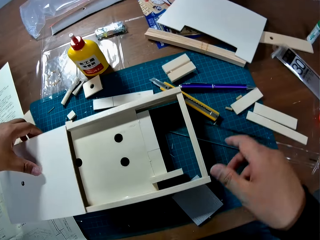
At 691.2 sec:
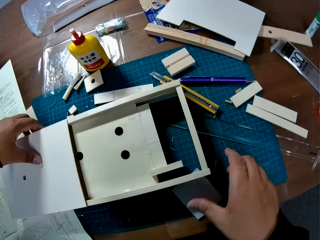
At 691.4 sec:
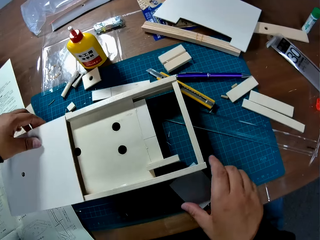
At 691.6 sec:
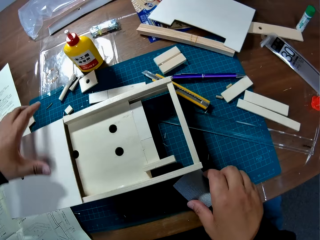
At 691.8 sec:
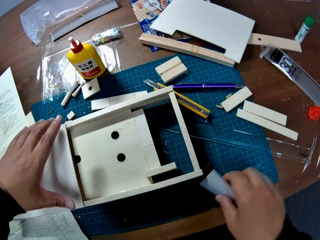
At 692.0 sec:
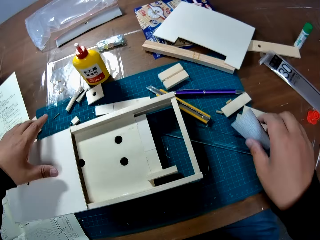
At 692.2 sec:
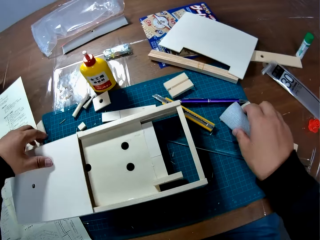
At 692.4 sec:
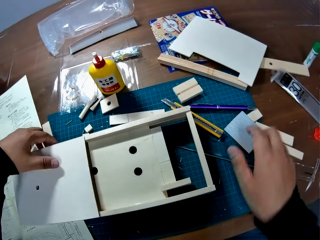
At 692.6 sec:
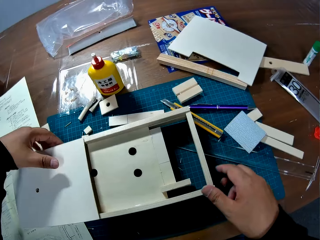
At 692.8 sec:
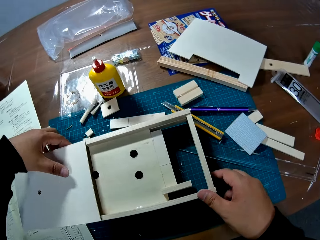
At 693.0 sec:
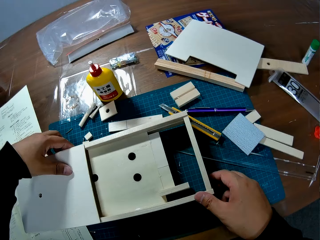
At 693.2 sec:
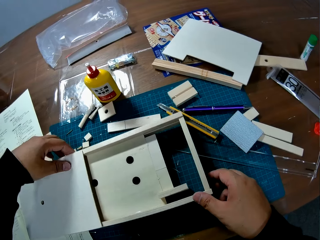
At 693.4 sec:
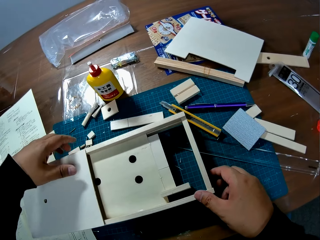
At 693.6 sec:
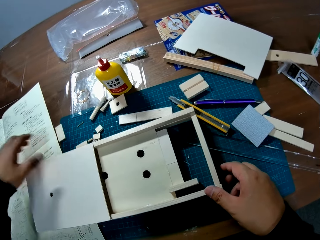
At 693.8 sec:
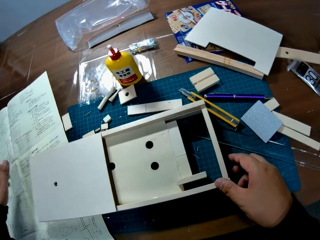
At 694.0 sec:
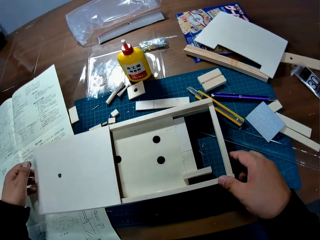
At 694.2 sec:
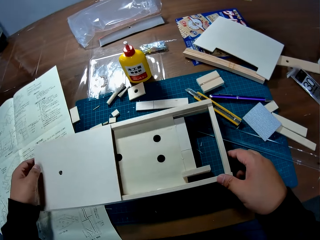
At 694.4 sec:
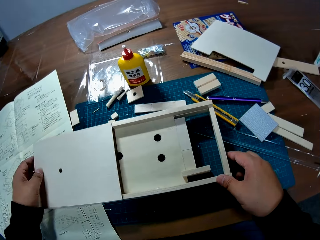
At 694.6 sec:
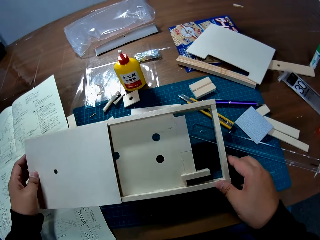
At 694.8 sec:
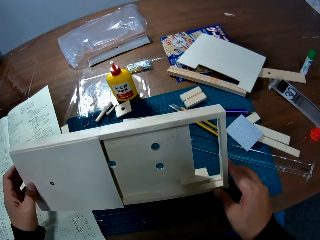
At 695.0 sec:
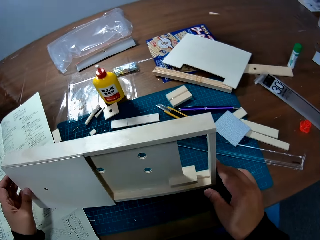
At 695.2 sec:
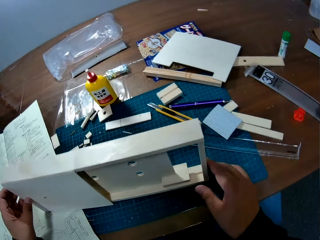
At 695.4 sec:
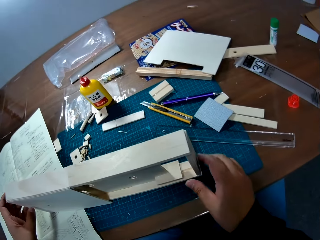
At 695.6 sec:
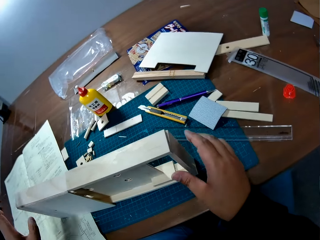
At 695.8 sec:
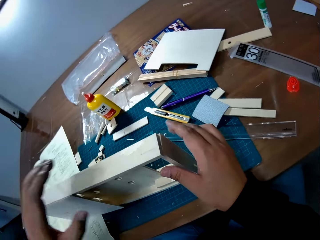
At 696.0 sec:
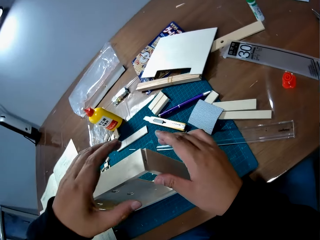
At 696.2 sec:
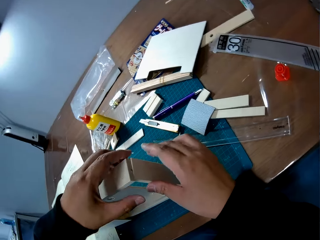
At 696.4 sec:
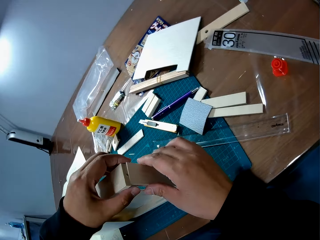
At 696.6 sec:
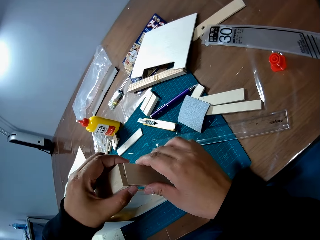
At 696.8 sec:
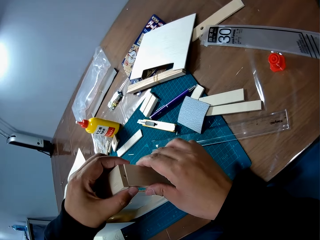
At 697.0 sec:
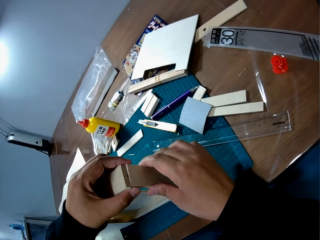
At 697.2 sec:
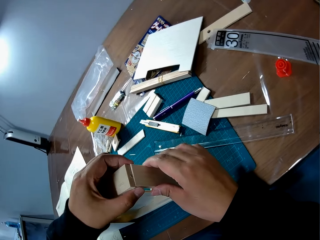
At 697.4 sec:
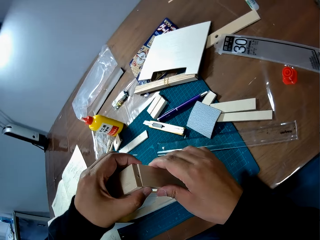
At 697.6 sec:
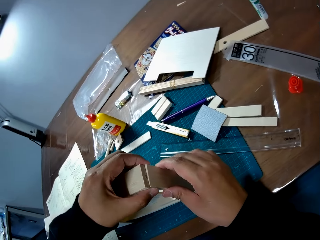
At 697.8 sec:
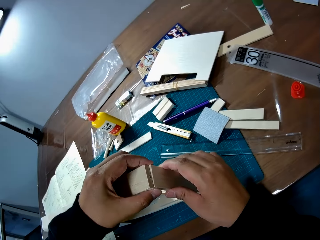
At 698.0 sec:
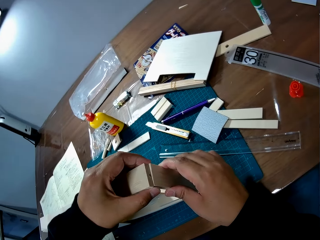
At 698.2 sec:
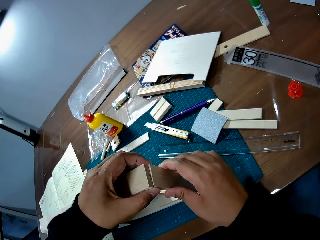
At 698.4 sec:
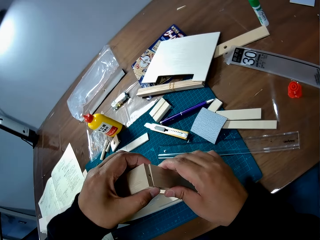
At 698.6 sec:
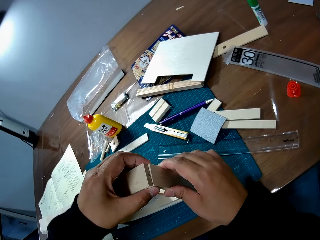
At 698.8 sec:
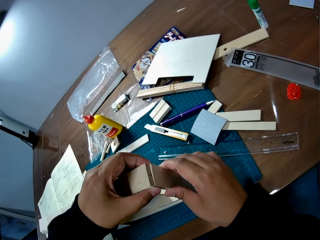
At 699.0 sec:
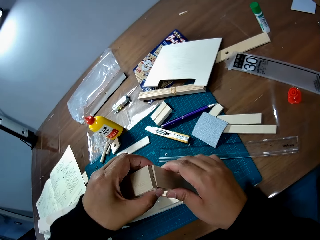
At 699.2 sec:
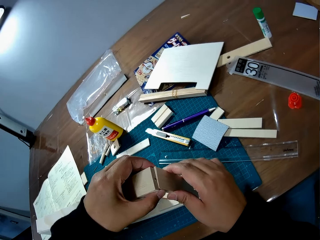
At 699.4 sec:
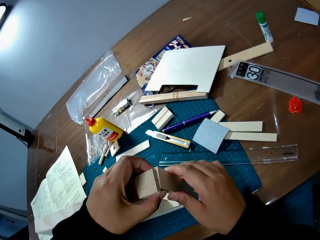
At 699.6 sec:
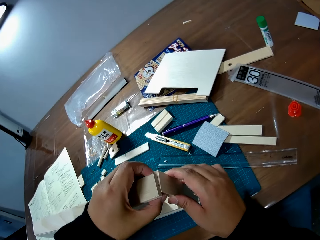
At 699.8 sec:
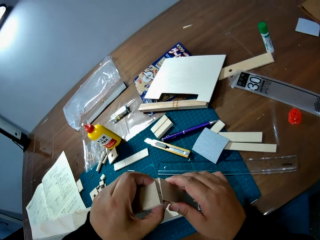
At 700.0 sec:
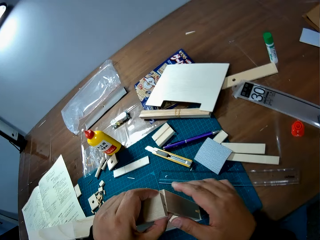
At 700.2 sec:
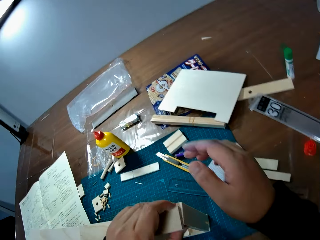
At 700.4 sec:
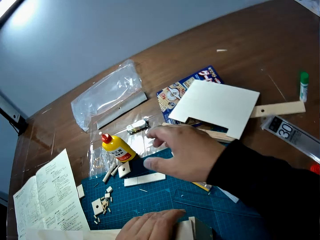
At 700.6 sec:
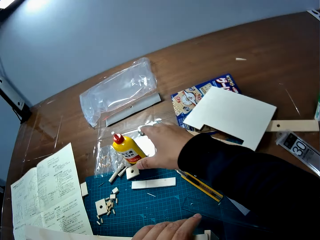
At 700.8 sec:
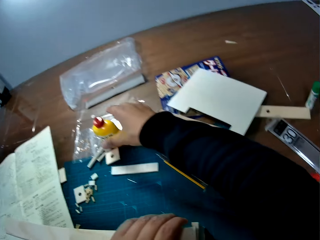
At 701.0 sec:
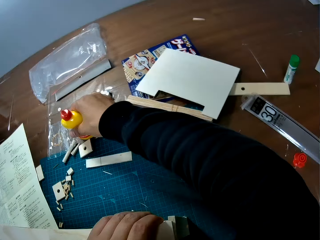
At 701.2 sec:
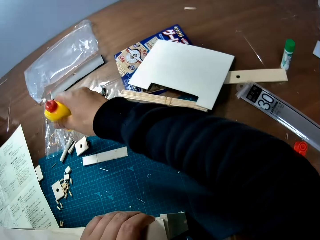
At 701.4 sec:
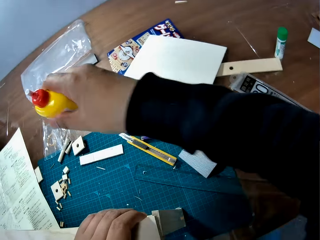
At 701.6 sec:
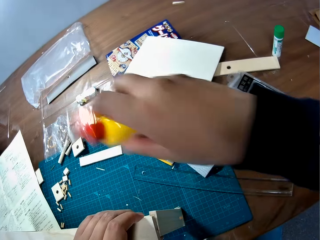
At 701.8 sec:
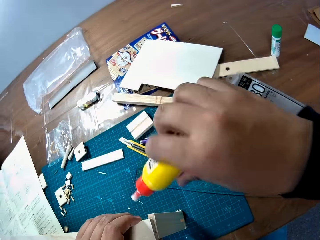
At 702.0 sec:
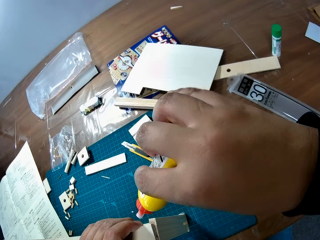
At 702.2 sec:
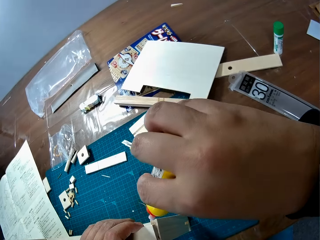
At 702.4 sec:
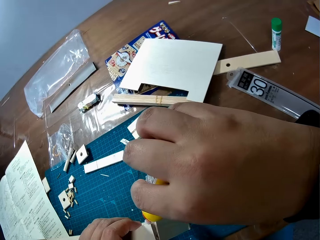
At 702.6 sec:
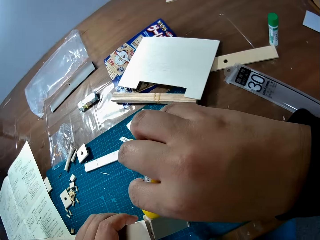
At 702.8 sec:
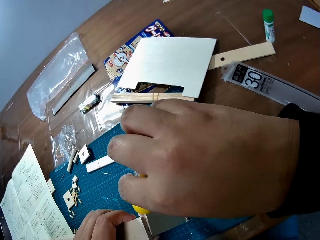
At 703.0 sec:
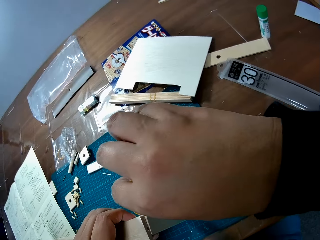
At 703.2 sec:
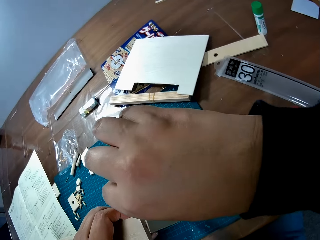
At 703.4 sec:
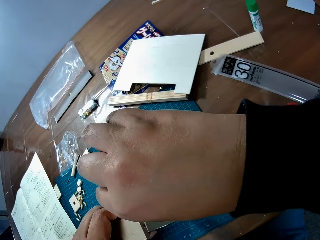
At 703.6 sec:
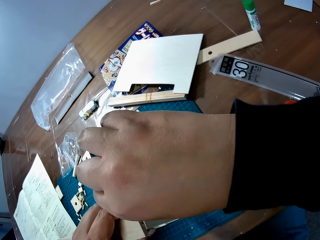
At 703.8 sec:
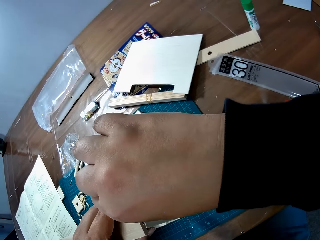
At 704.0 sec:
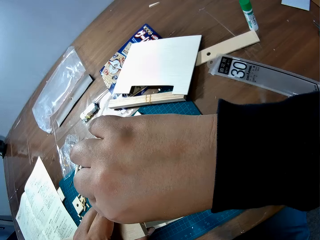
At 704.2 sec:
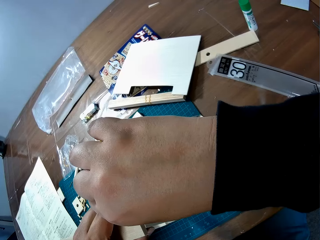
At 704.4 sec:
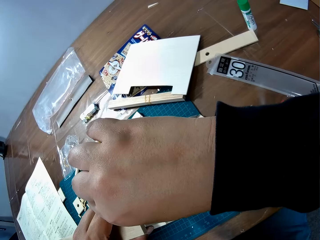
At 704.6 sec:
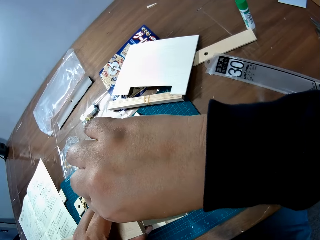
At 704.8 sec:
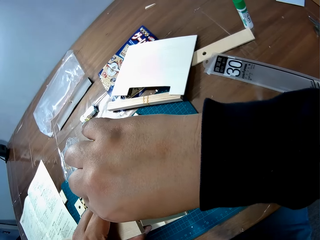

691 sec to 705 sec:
The camera wearer places the laser craft down on the table. They hold and drop a paper. They move the paper to another part of the table. They hold the pinball machine. They examine the wood box. They fix a part properly. They take a glue bottle from the table. They apply the glue on a part of the wood box.

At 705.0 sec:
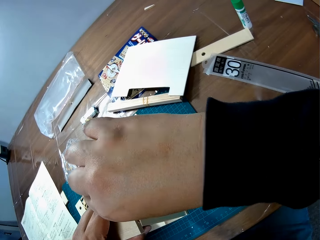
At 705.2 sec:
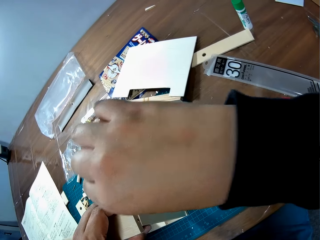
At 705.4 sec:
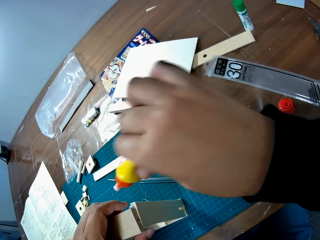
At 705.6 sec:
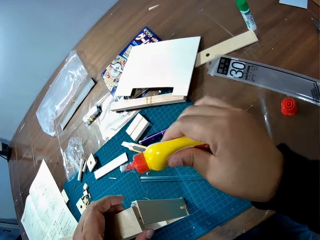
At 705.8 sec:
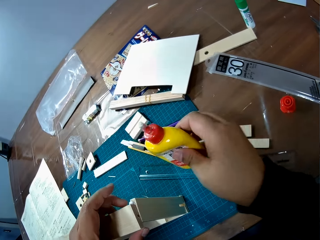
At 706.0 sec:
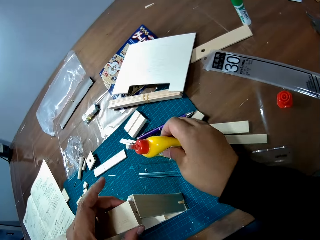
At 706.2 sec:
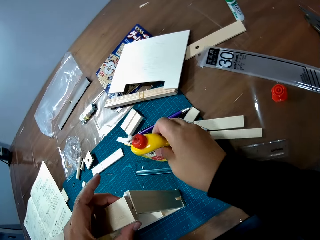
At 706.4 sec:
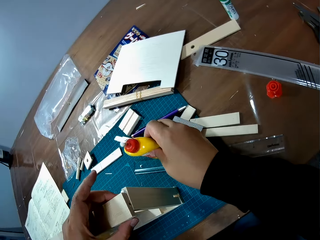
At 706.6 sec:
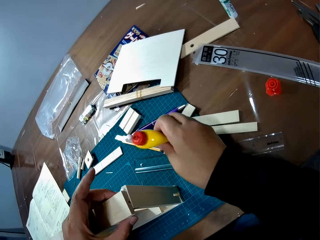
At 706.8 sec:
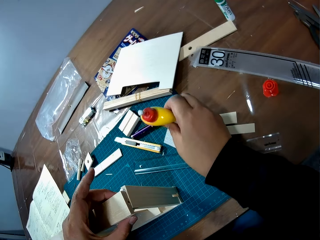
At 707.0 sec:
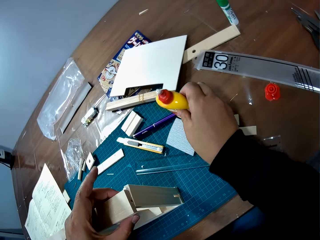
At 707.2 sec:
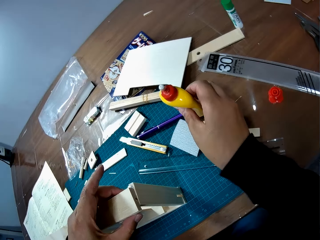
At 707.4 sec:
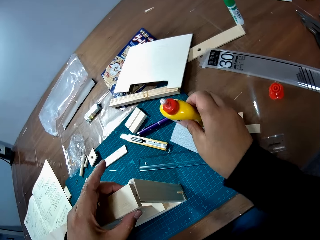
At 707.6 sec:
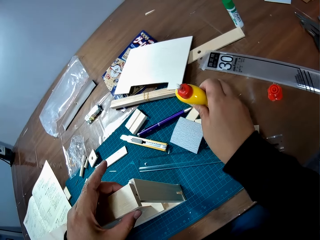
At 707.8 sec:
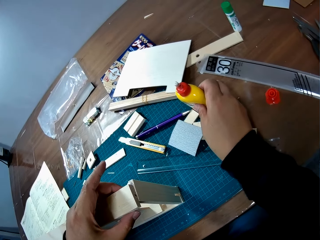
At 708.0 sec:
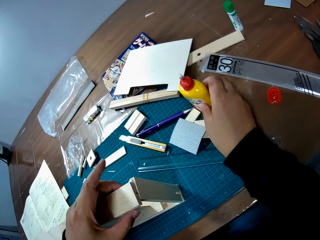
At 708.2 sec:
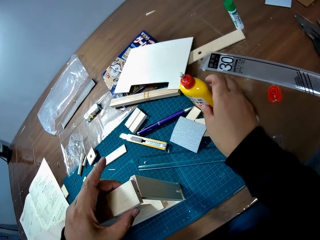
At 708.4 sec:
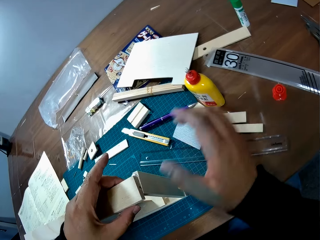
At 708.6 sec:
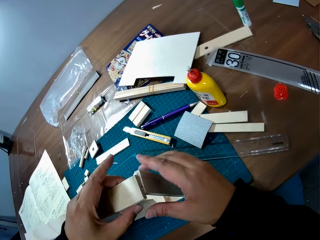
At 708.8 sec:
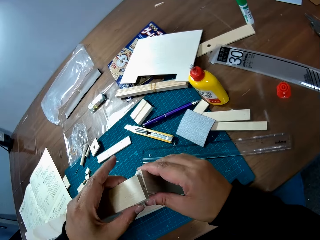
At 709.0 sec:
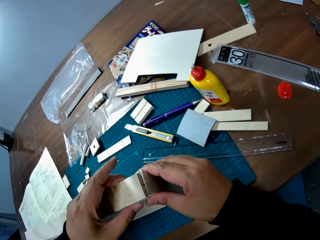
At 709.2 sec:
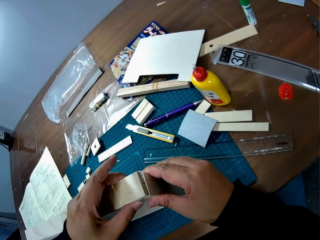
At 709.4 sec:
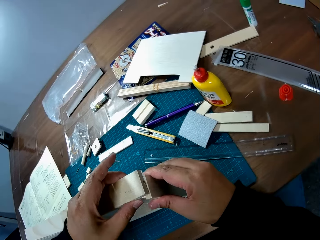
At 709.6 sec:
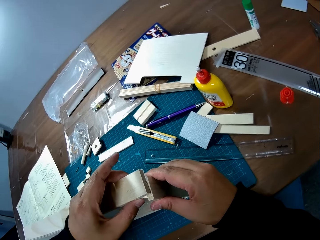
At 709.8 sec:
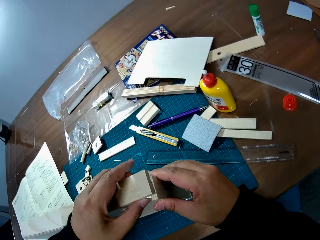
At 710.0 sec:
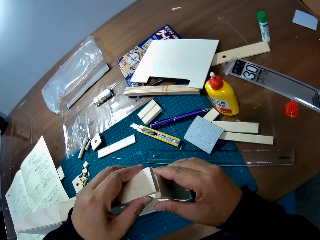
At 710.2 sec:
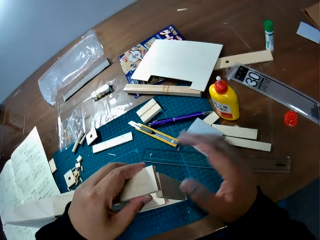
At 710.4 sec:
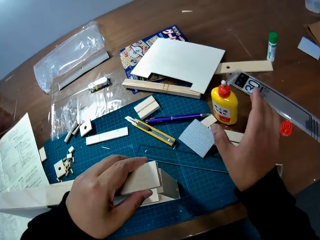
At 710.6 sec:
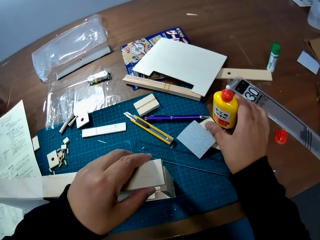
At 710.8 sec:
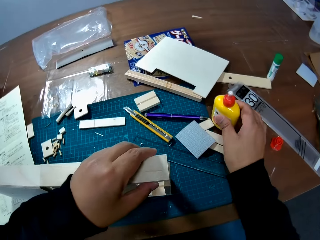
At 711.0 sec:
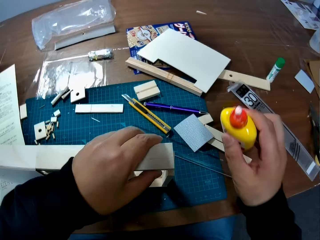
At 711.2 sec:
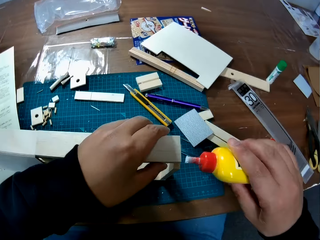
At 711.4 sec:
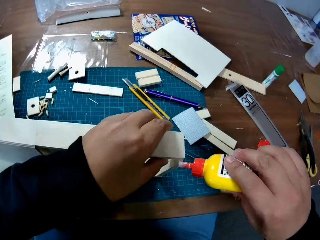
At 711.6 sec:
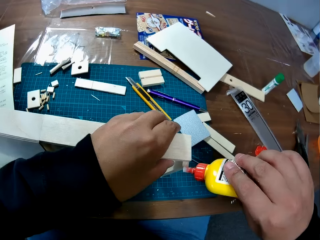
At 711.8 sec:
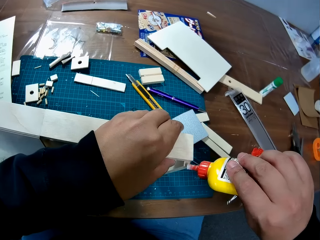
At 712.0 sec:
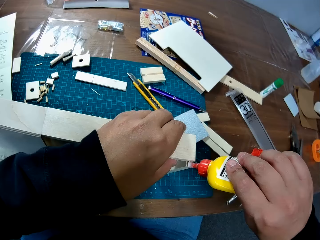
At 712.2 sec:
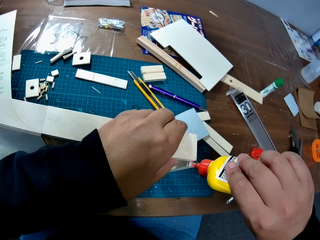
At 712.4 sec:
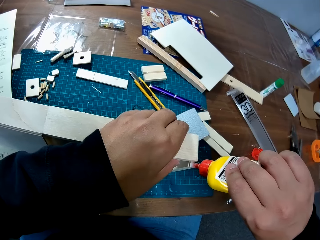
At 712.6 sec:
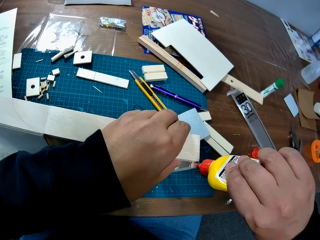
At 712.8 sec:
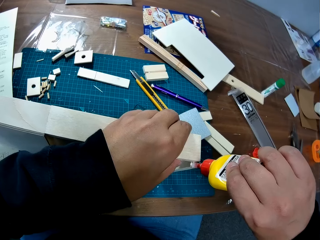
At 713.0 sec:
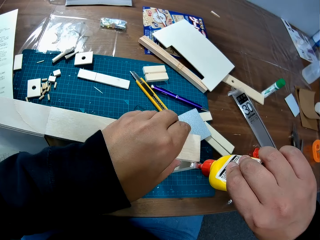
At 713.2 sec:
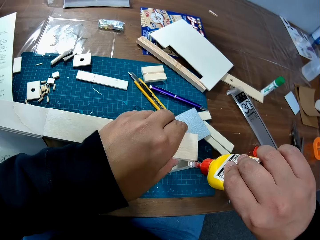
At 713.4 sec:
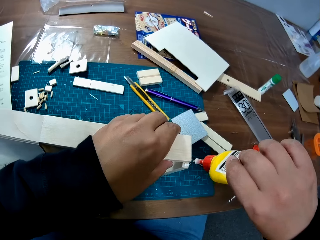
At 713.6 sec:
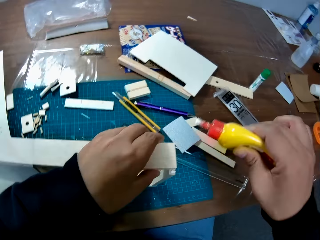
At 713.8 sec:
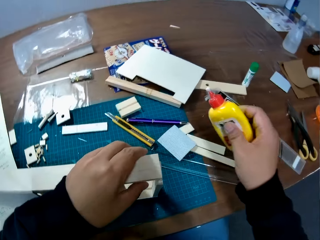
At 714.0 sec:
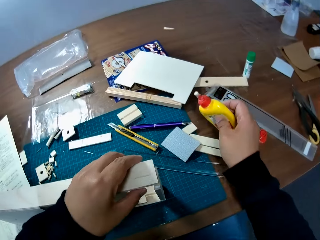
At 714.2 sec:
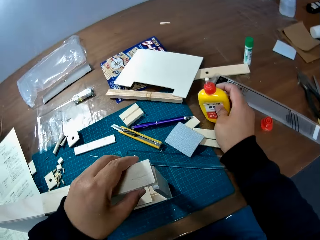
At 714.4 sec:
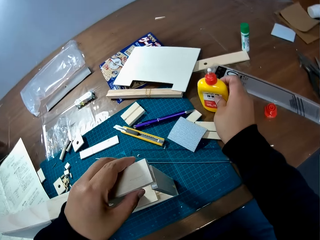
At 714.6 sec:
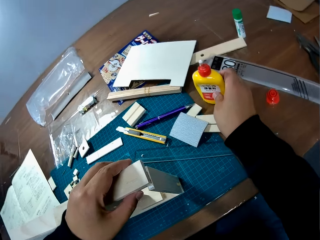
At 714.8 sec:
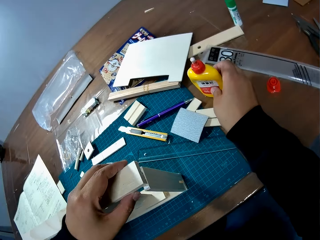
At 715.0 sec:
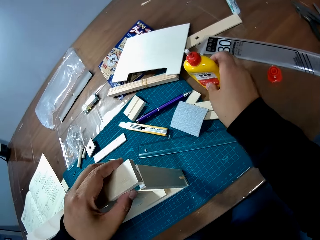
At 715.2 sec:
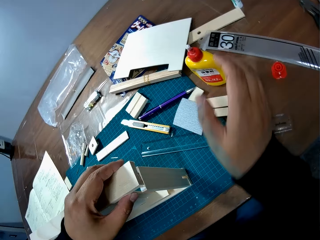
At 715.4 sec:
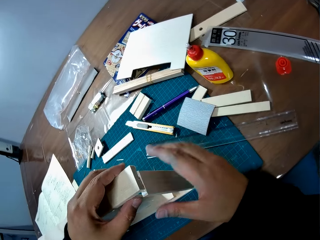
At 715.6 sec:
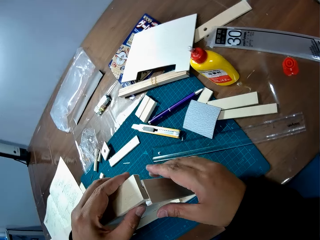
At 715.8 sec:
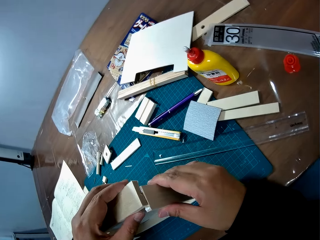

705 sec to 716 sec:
The camera wearer places the glue bottle on the table. They hold the pinball machine. They fix the part of the wood box. They take the glue bottle from the table. They apply the glue on a part of the wood box. They place the glue bottle on the table.
